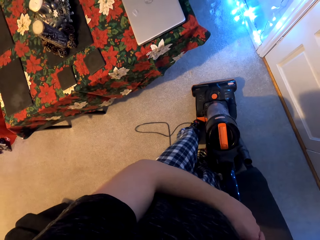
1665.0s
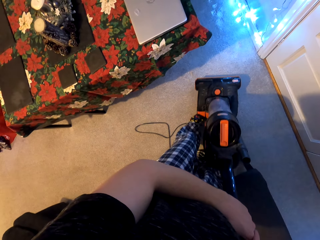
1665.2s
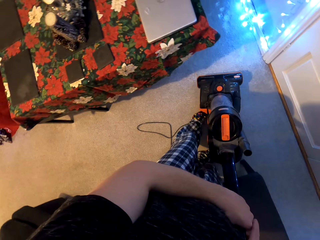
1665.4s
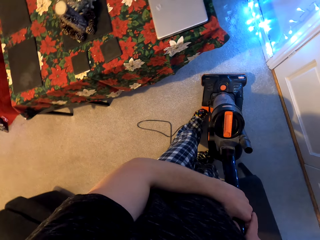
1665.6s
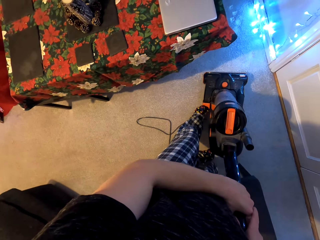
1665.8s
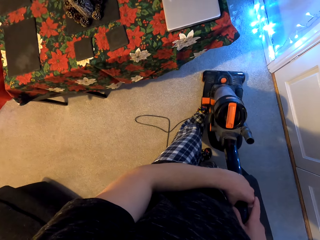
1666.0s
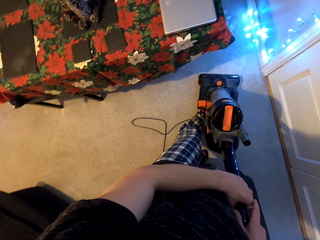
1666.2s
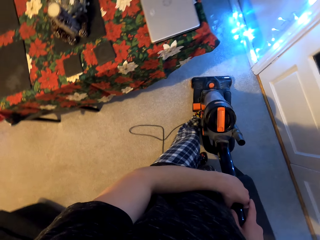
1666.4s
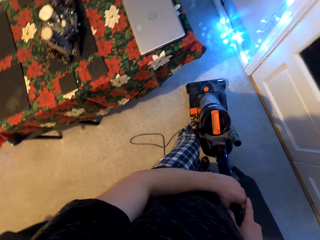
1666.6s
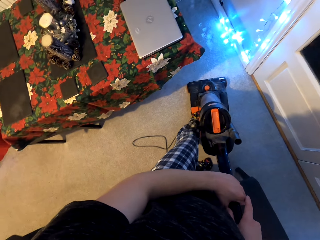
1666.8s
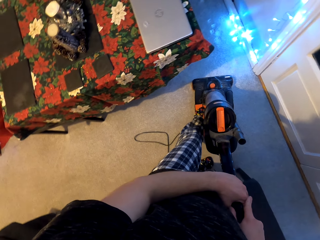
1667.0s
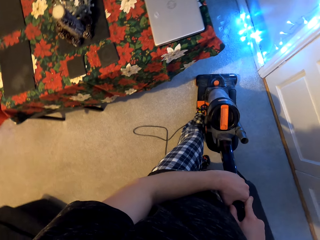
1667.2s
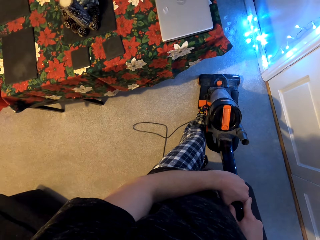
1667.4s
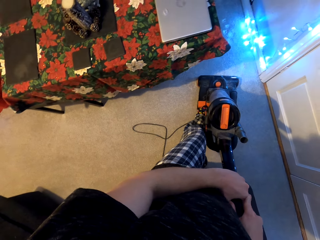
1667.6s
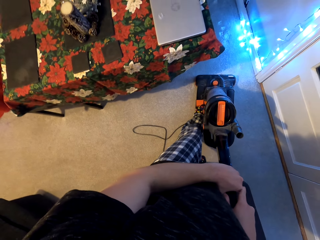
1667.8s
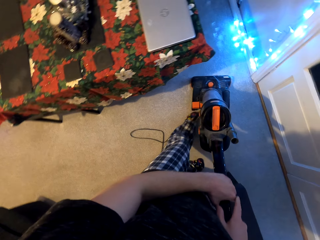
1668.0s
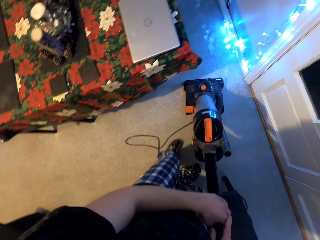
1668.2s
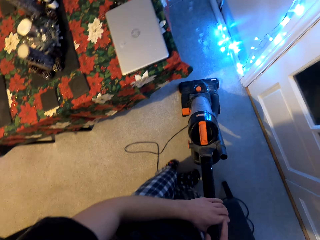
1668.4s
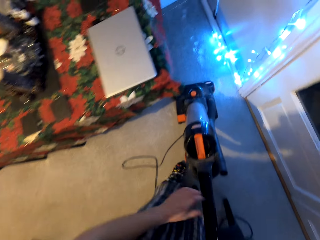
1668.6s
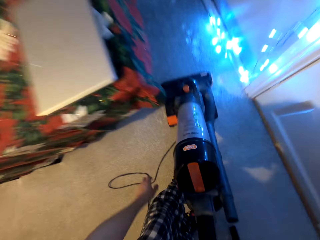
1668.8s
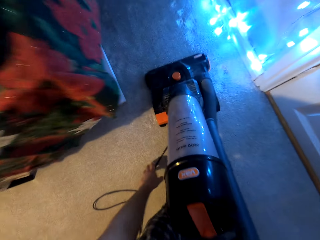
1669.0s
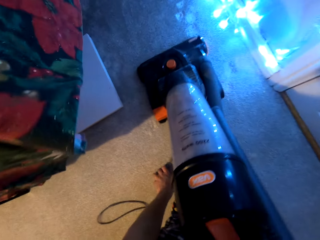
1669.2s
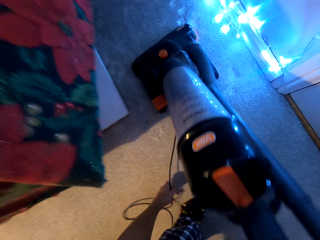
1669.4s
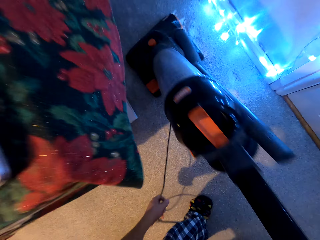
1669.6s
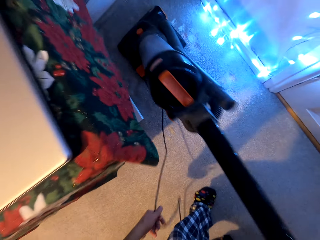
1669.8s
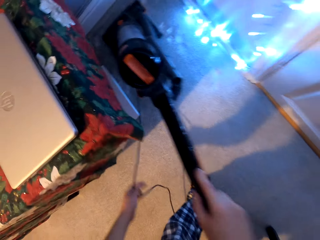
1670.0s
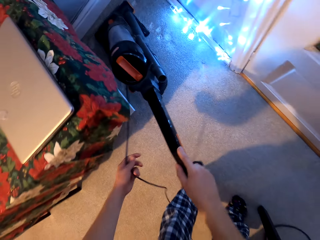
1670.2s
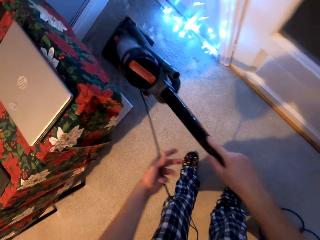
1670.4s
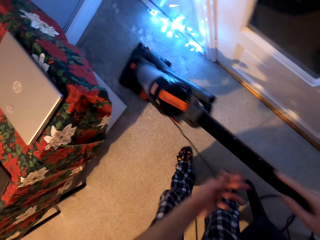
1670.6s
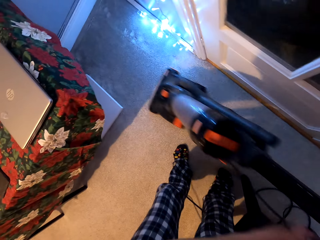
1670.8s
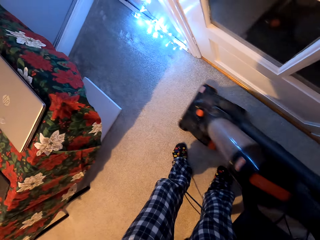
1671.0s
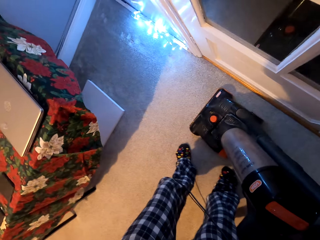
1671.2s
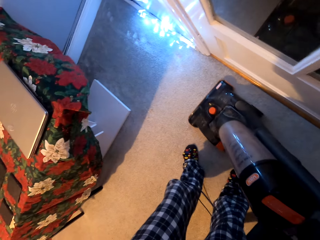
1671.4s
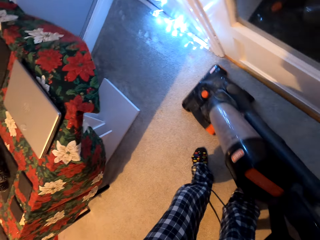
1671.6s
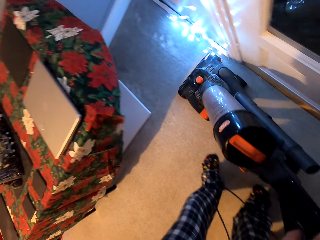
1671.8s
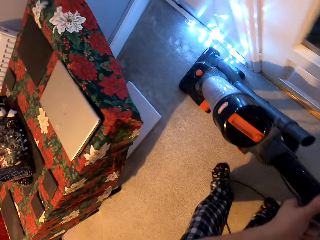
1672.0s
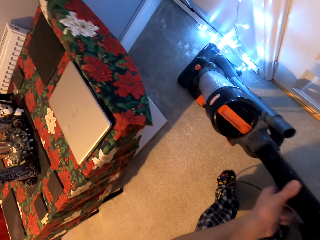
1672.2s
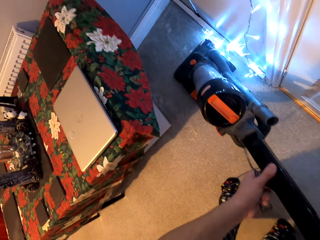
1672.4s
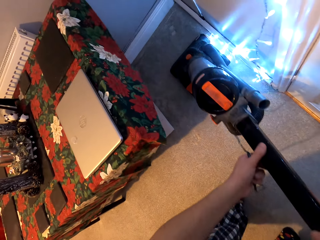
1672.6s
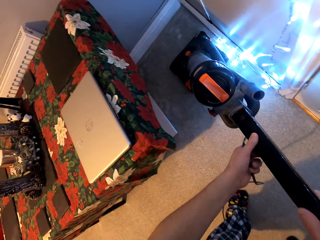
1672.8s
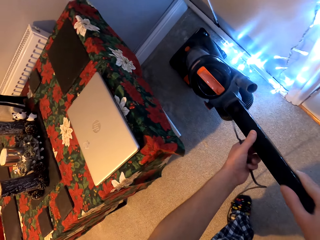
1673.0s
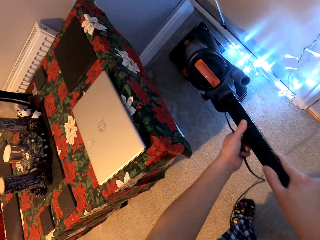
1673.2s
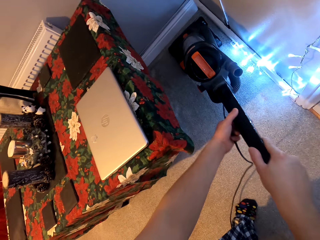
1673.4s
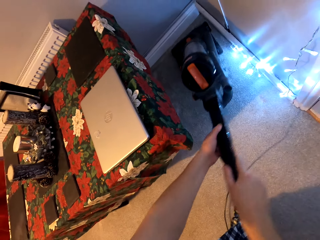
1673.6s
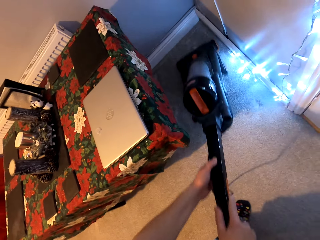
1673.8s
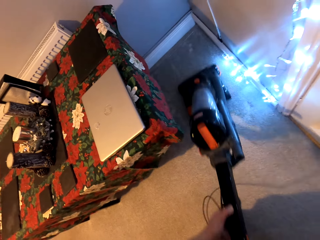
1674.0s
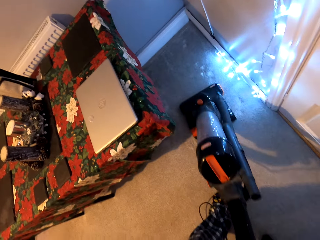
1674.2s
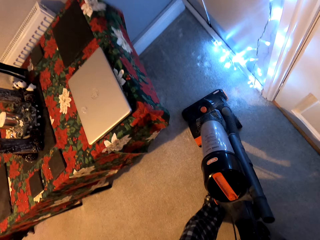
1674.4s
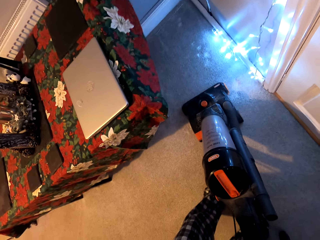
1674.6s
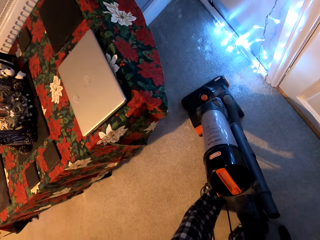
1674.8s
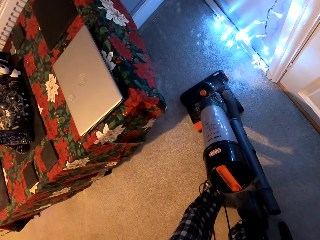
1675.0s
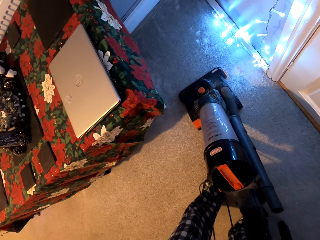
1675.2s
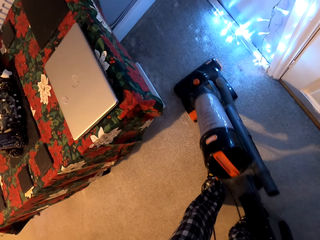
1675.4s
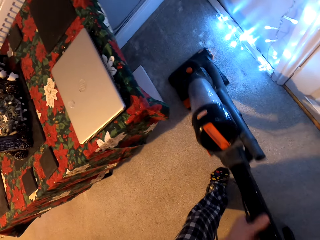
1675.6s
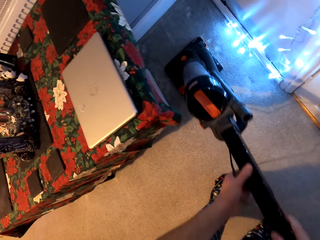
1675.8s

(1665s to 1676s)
The camera wearer slants the vacuum cleaner. She moves the vacuum cleaner. She holds the vacuum cleaner firmly. She puts on the vacuum cleaner with her foot. She holds the vacuum cleaner wire. She cleans the floor with the vacuum cleaner. She pulls the vacuum cable with her hand. She moves the vacuum cleaner to the front. She pulls the vacuum cleaner to the back. She moves the vacuum cleaner to the front. She cleans the floor with the vacuum cleaner. She pulls the vacuum cleaner to the back.

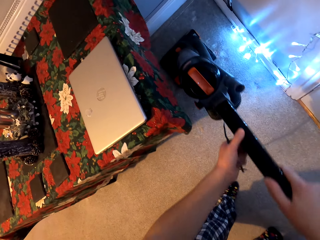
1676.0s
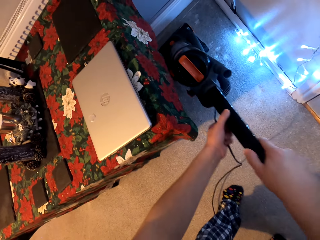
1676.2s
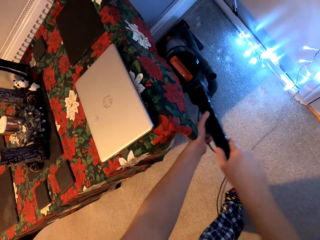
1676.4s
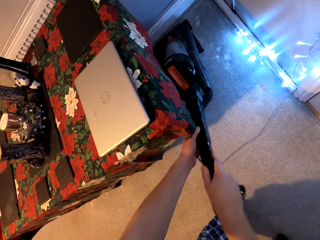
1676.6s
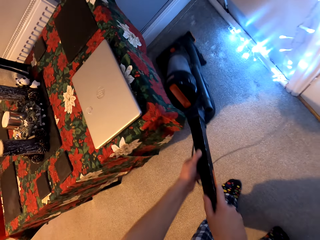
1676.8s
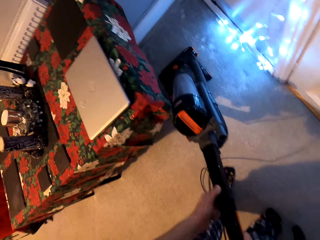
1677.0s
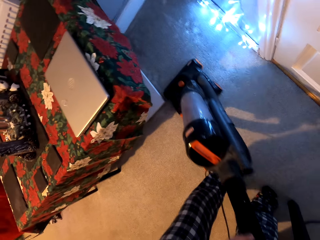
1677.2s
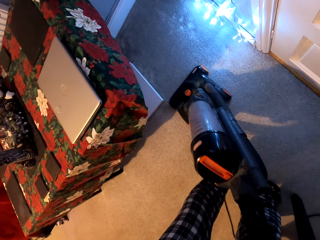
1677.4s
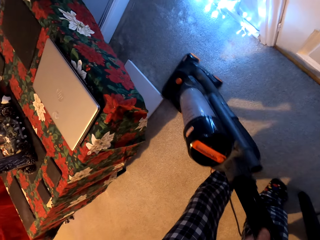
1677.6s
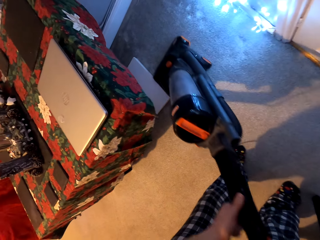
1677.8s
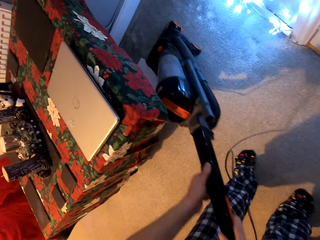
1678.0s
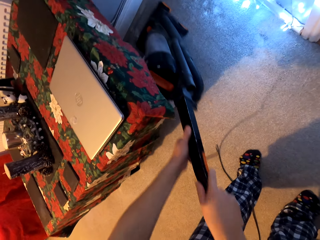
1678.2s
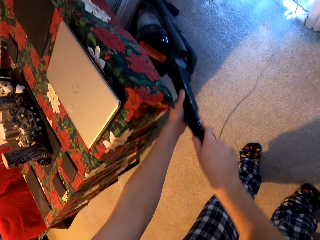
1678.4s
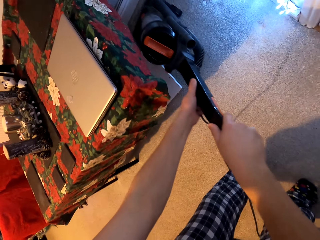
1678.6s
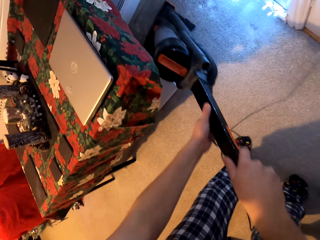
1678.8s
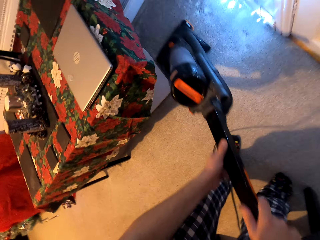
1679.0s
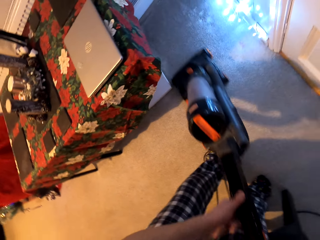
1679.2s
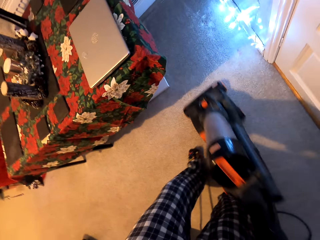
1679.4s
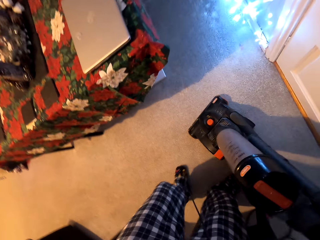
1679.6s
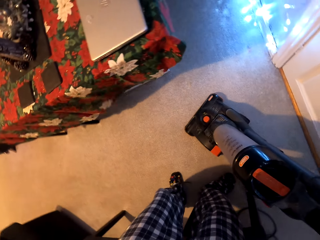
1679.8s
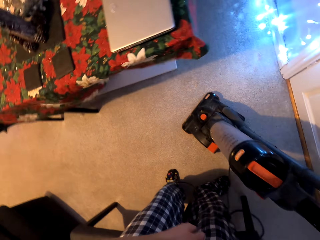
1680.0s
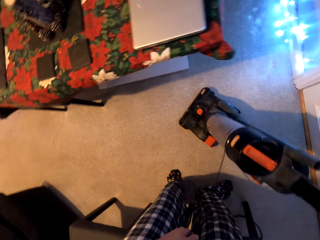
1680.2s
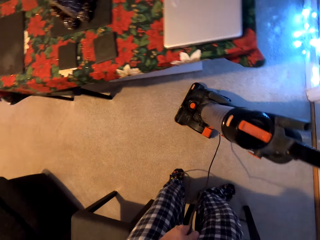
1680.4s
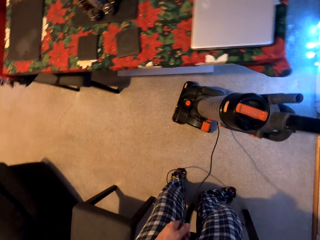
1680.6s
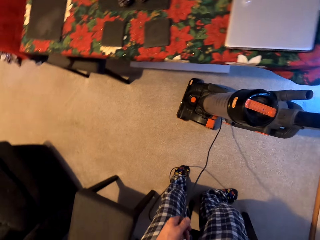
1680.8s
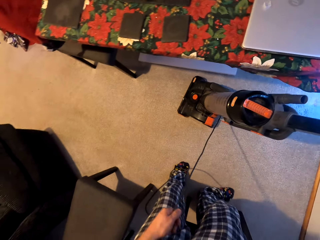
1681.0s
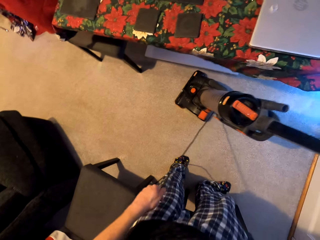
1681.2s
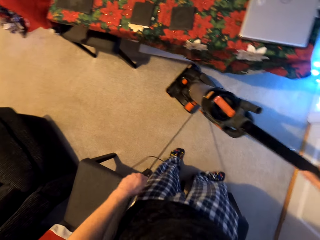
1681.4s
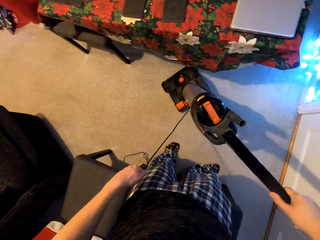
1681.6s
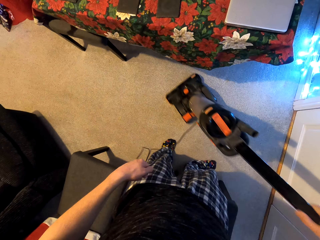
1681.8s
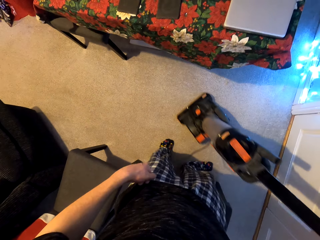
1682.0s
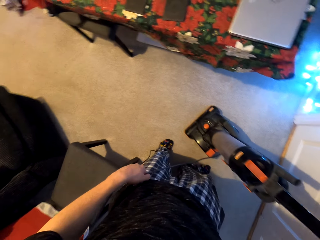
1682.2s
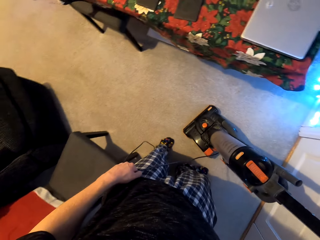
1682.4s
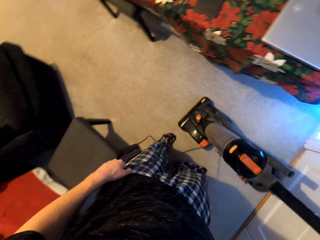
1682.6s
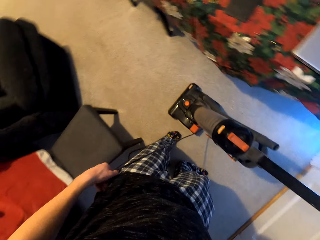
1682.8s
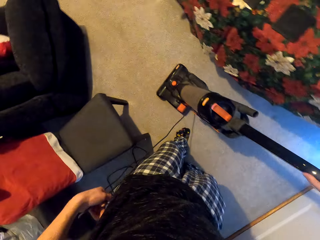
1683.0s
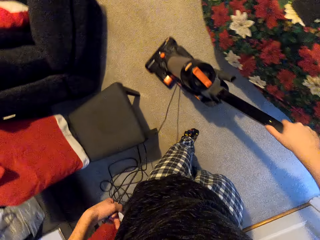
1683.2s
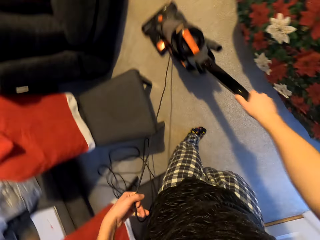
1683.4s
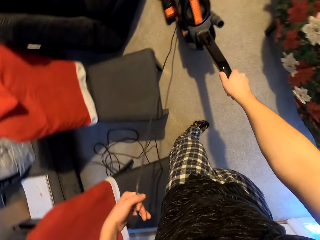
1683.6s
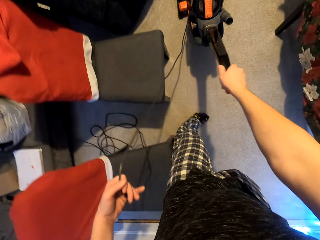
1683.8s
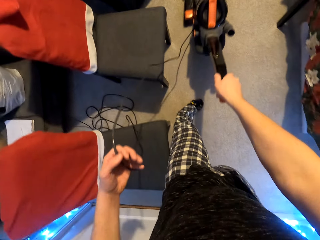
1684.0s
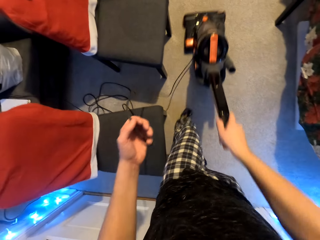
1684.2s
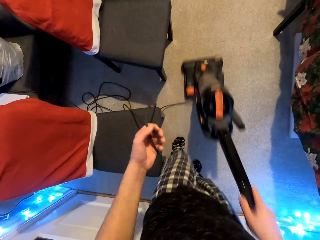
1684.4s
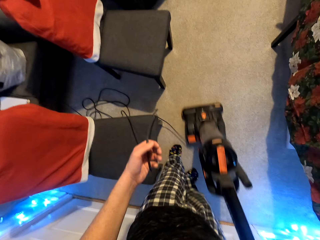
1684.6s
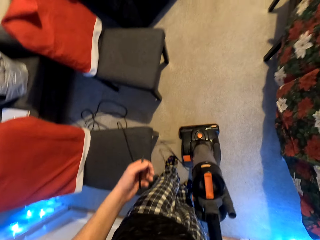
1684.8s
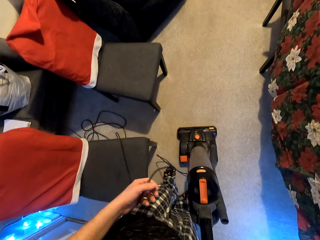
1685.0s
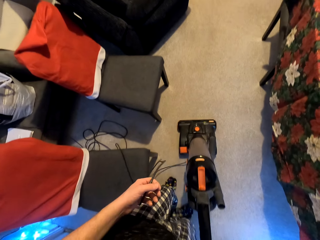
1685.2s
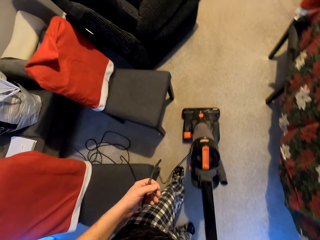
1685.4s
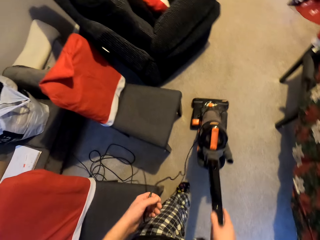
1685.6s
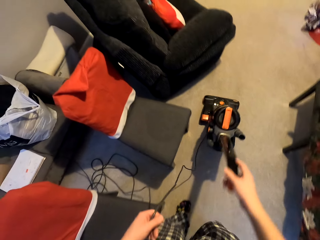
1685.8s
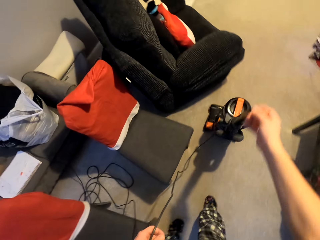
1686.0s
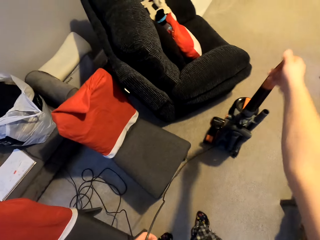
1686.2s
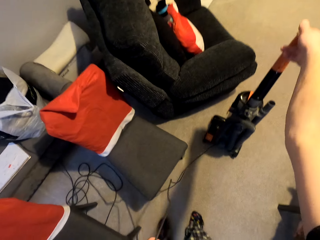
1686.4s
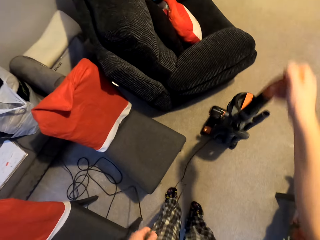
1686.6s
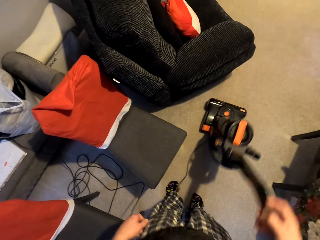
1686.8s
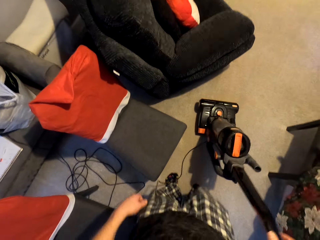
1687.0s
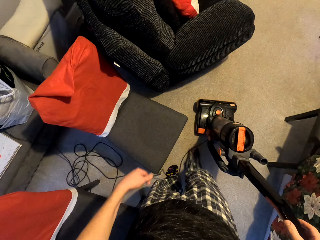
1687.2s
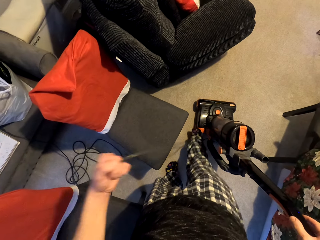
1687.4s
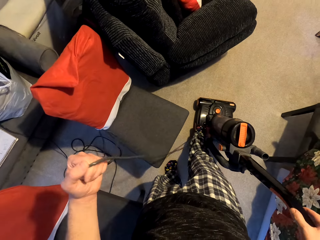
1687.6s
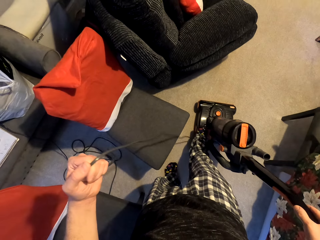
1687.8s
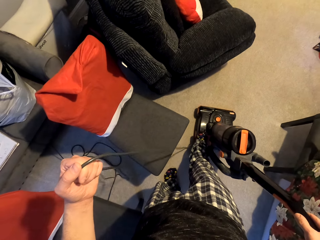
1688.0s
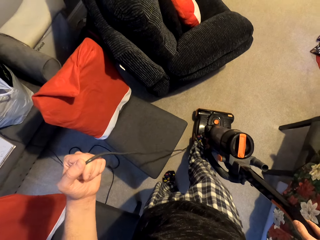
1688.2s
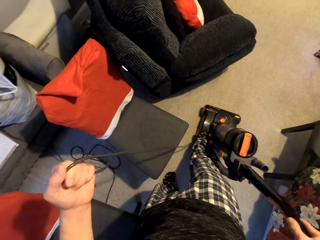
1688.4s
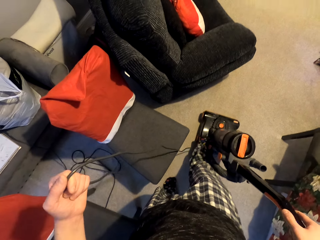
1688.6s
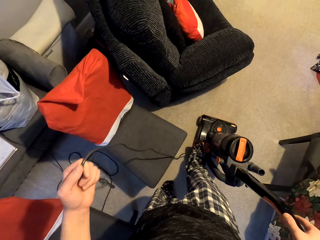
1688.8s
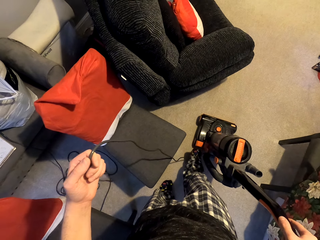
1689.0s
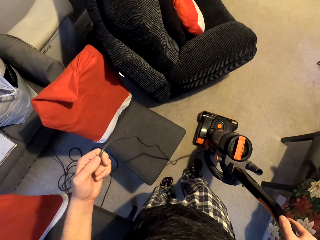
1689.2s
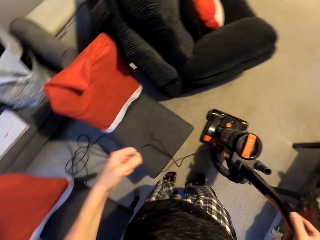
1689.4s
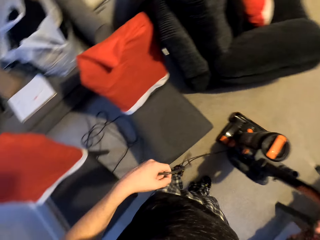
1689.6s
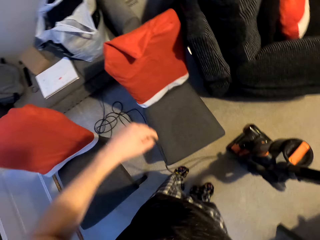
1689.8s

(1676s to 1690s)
The camera wearer moves the vacuum cleaner to the front. They pull the vacuum cleaner to the back. They move the vacuum cleaner to the front. They pull the vacuum cleaner to the back. They turn the vacuum cleaner. They move the vacuum cleaner slightly to the side. They pull the vacuum cleaner to the back. They move the vacuum cleaner to the front. They pull the vacuum cleaner to the back. They move the vacuum cleaner to the front. They hold the vacuum cleaner in an upright position. They pull the vacuum cleaner handle to the back. They pull the wire of the vacuum cleaner. They put the vacuum cleaner off.
